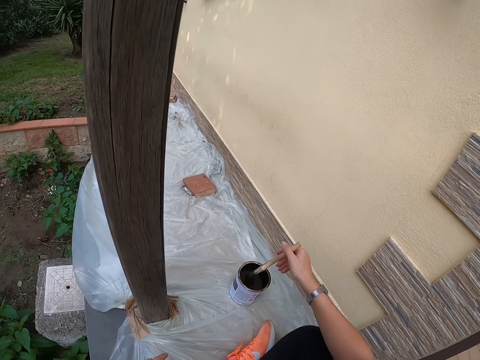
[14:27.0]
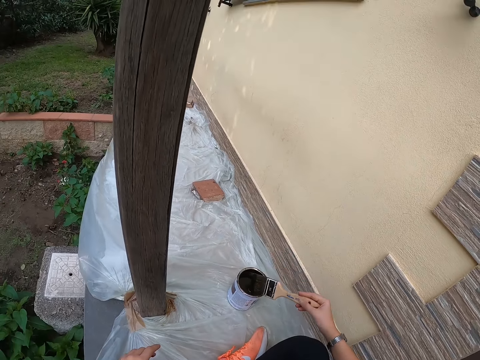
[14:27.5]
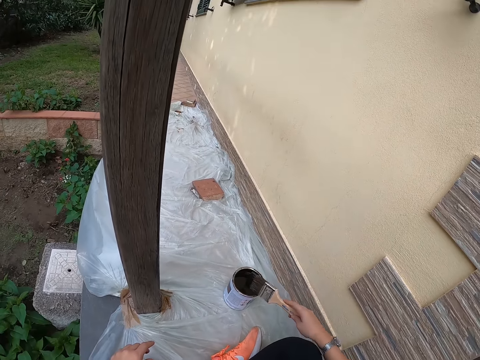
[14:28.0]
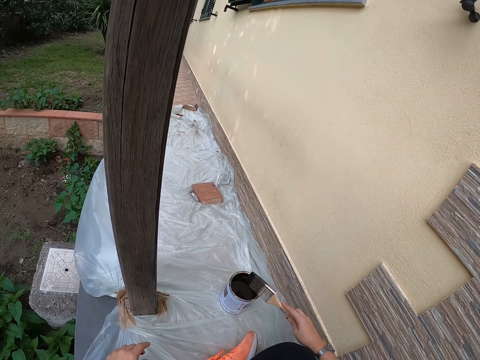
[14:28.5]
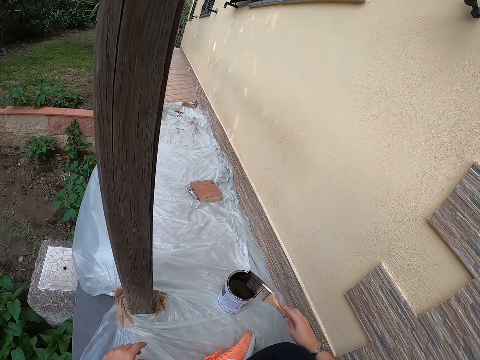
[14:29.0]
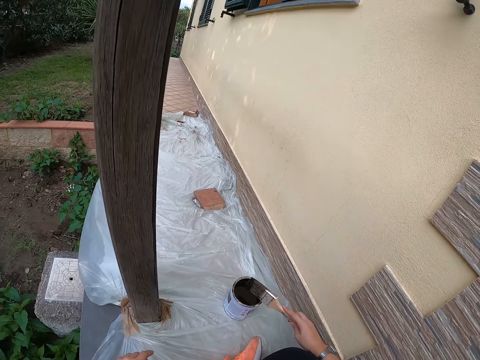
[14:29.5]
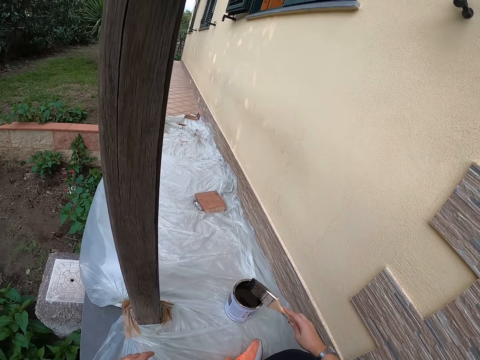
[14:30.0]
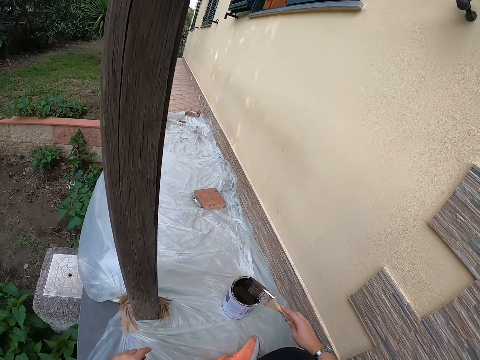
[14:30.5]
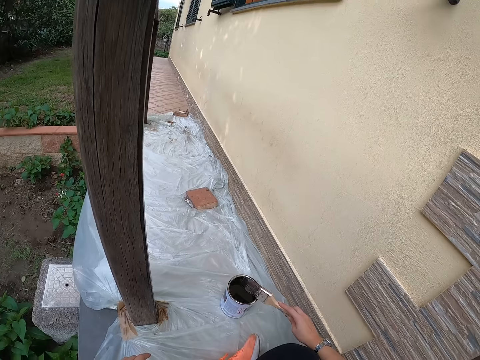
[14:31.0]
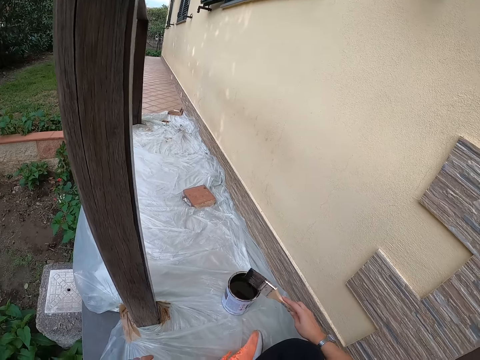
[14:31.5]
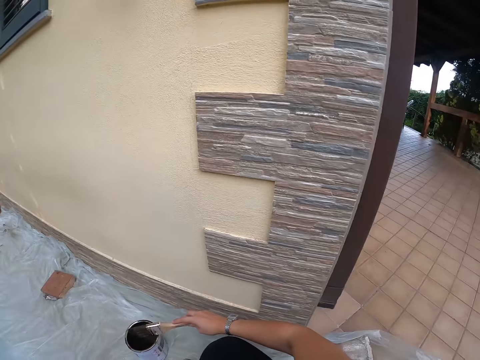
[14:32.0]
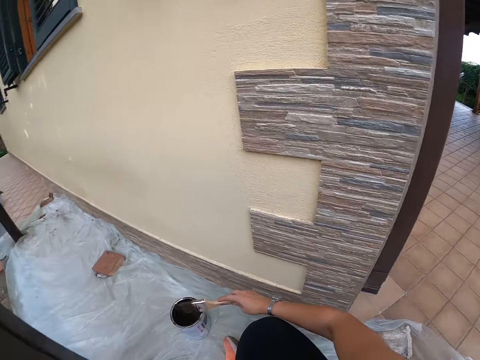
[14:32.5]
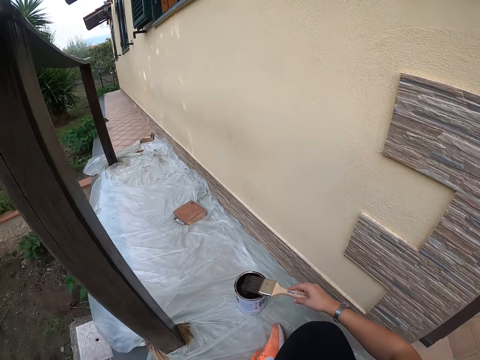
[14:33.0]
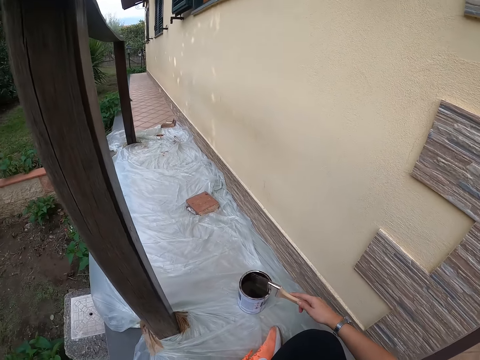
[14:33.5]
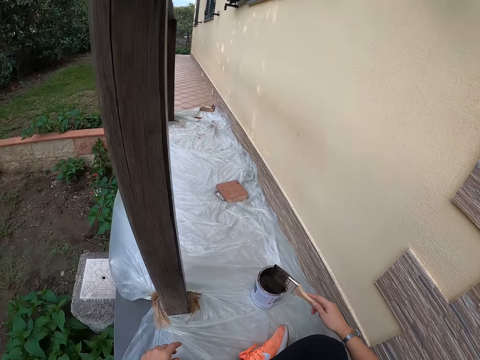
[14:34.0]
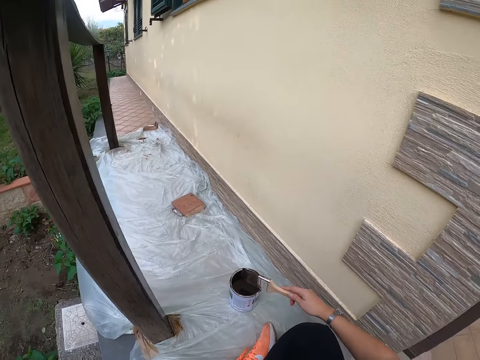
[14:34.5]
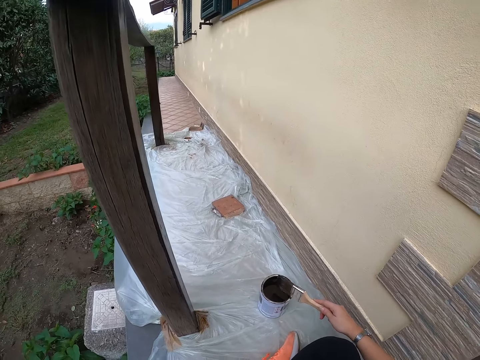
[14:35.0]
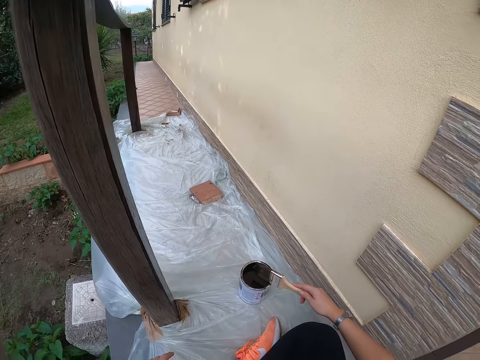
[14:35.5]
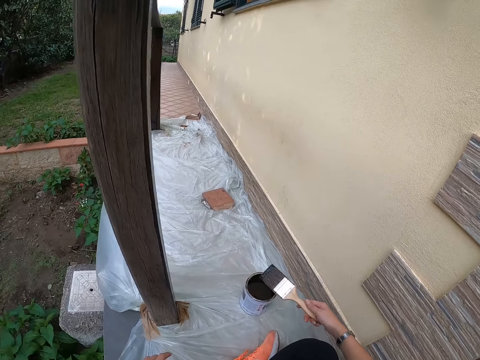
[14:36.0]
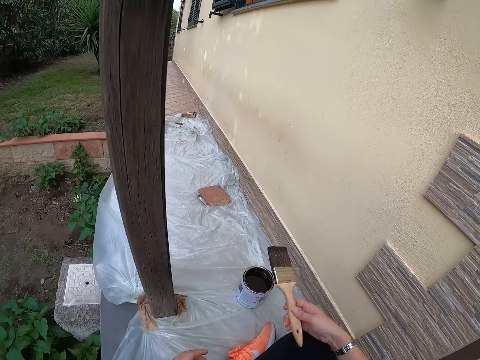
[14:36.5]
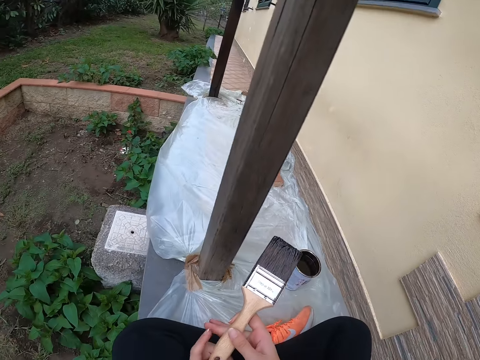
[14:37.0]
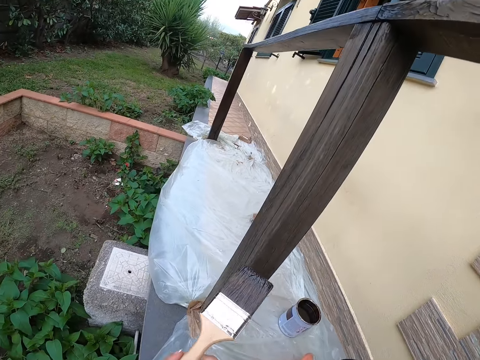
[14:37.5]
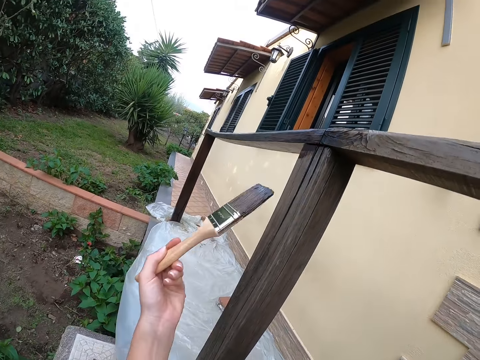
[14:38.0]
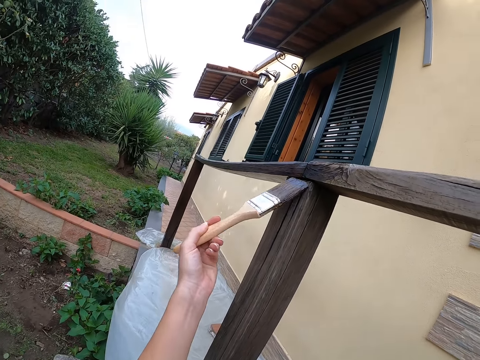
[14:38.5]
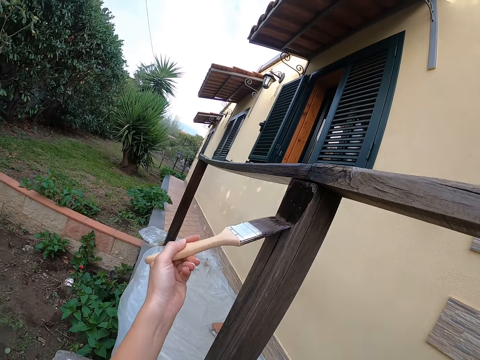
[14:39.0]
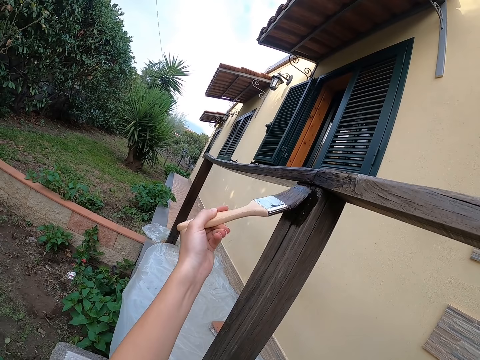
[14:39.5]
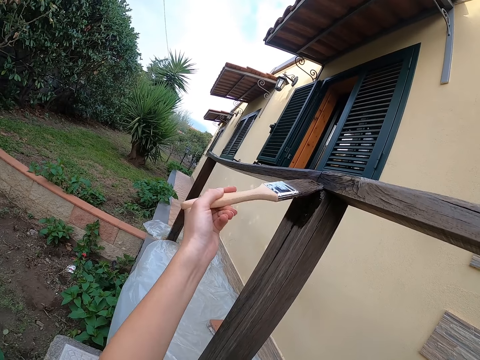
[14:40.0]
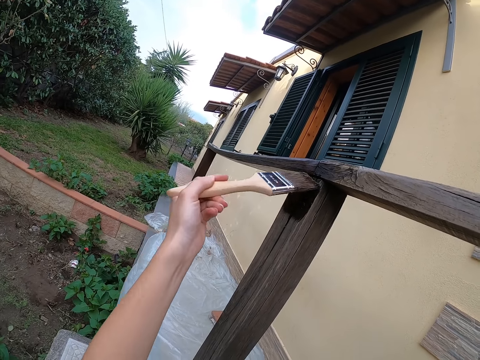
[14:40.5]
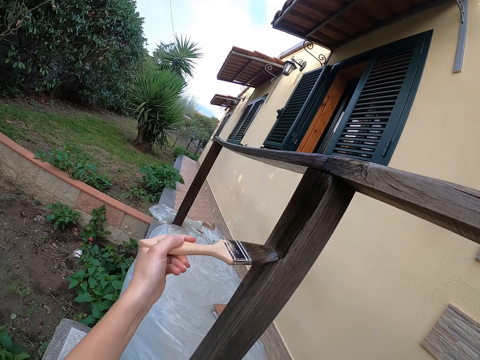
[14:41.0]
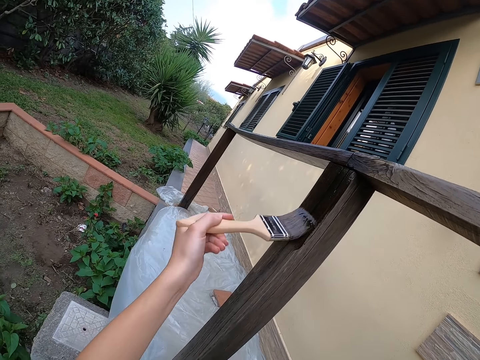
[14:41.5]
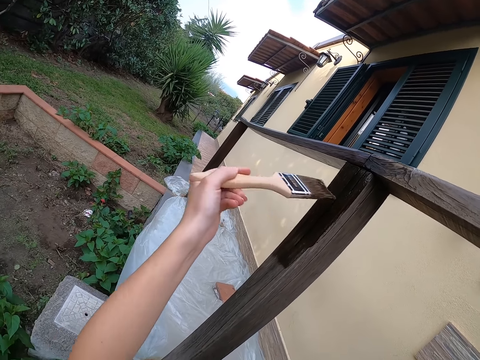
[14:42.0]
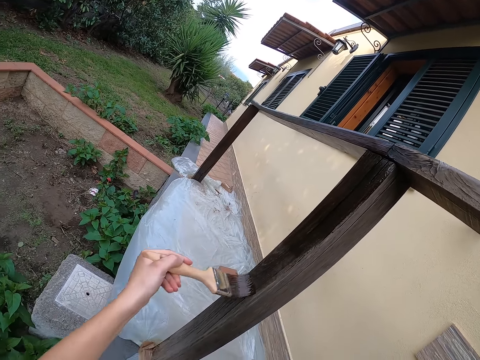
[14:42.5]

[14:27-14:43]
The camera wearer hits the top of the paint can with the paint brush. They take out the paint brush. They stop hitting the top of the paint can with the paint brush. They change handling of the paint brush to the left hand. They paint the balcony with the paint brush.

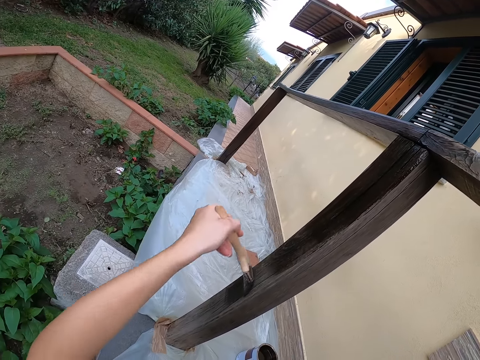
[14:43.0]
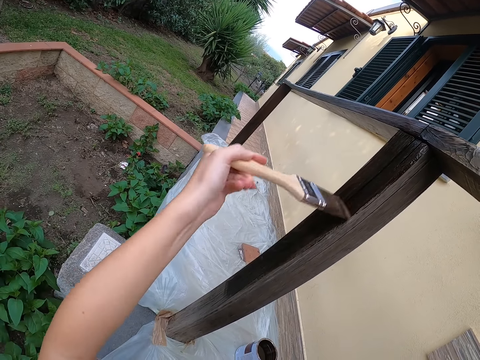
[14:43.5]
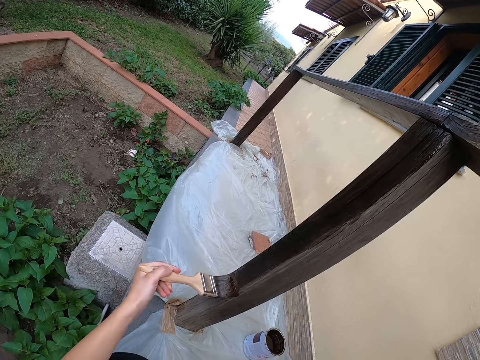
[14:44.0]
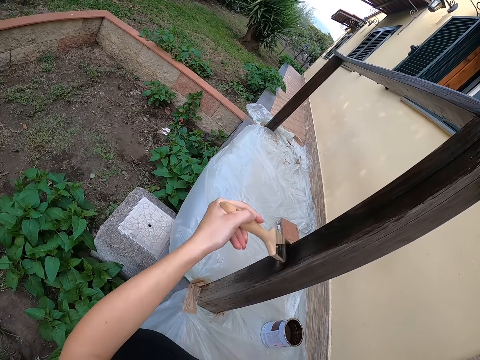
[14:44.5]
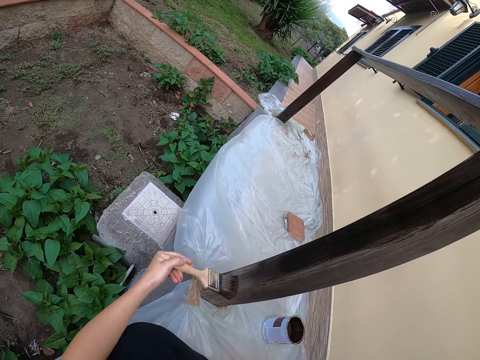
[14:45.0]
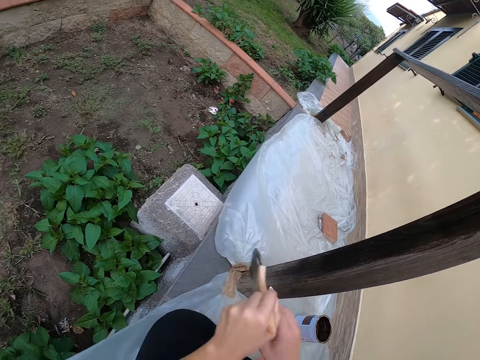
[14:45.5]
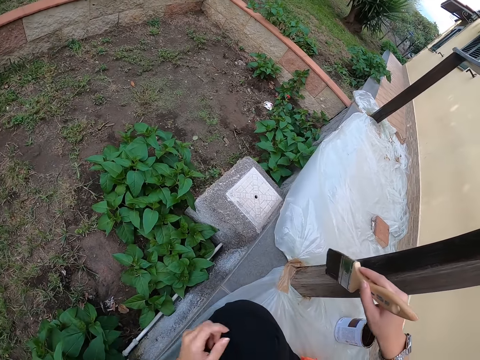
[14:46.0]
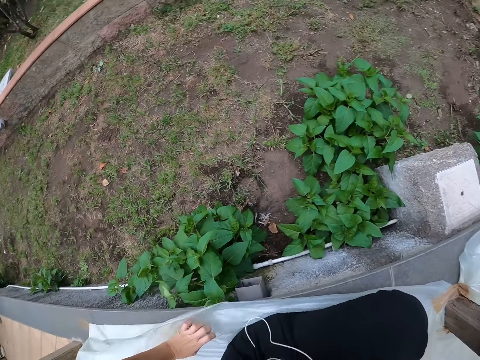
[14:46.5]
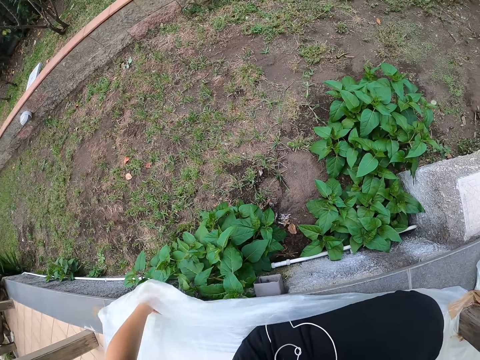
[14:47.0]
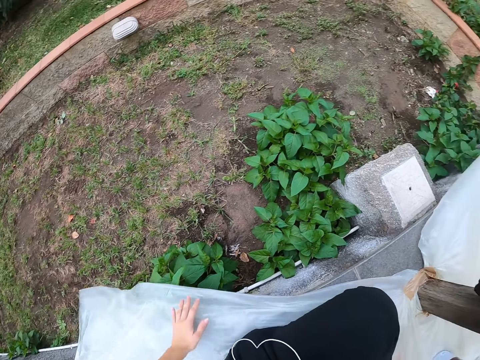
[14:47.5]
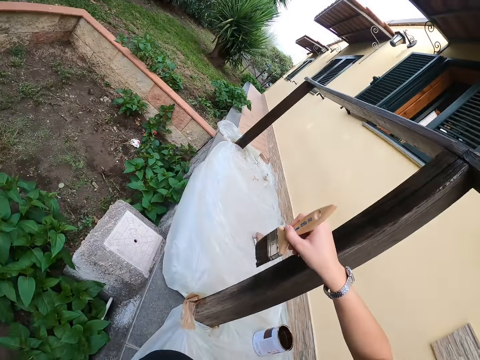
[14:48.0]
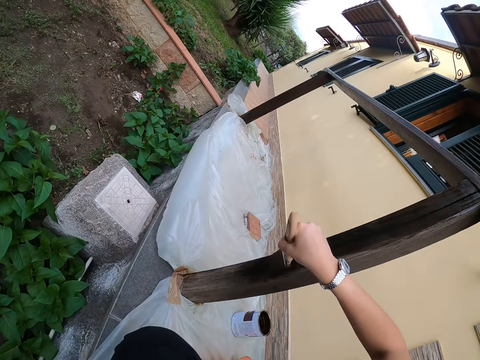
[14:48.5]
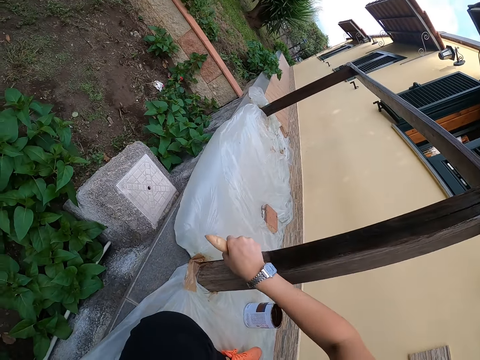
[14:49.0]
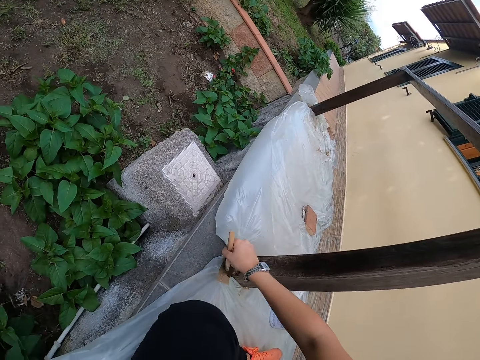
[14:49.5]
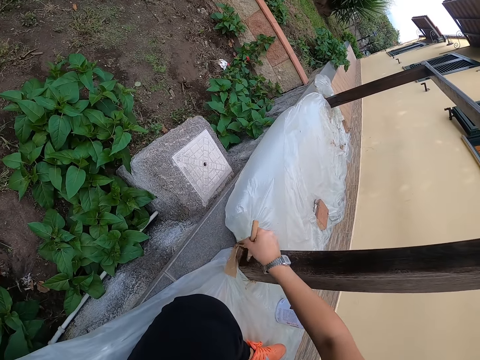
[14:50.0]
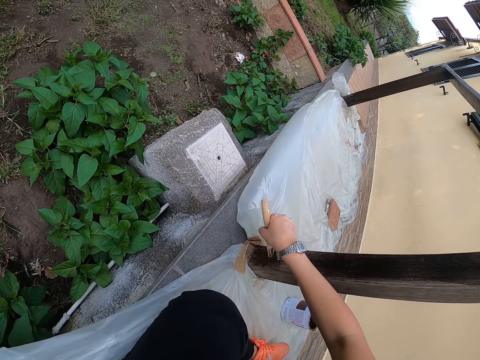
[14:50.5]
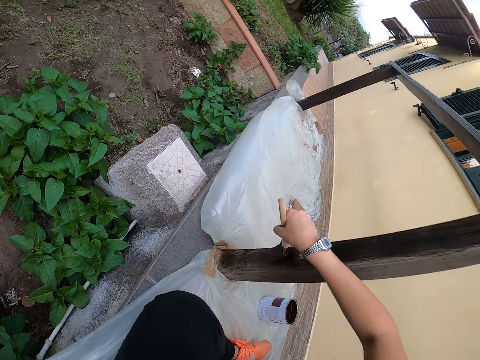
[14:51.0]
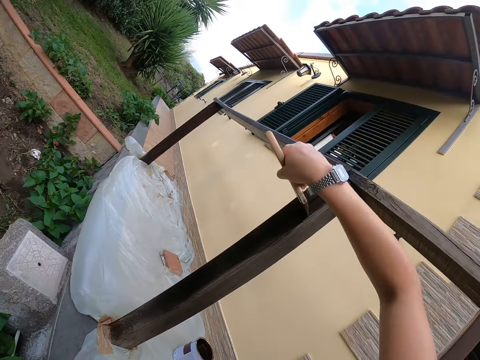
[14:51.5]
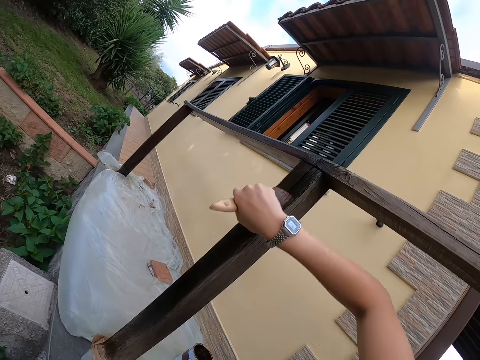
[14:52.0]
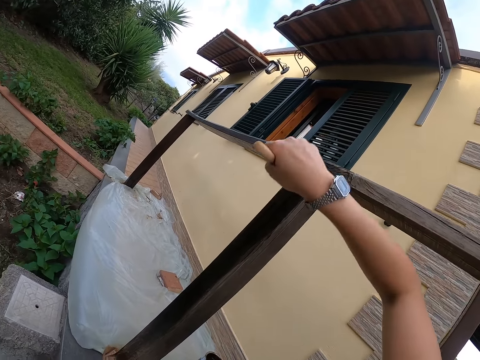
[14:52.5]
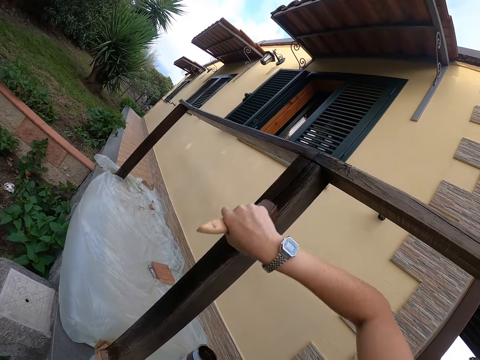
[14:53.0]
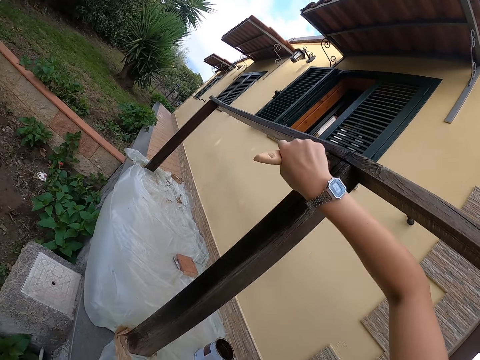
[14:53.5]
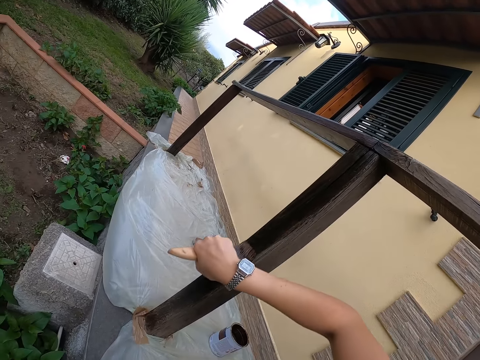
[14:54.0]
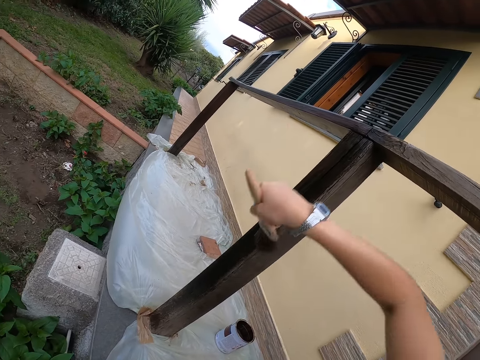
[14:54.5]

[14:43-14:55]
The camera wearer stops painting the balcony. They change handling of the paint brush to the right hand. They adjust placement of the polythene paper on the ground. They paint the balcony with the paint brush.
